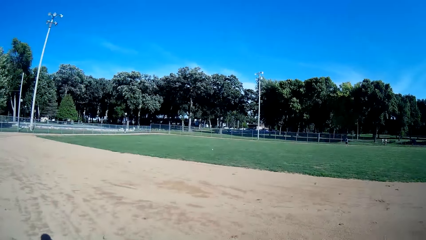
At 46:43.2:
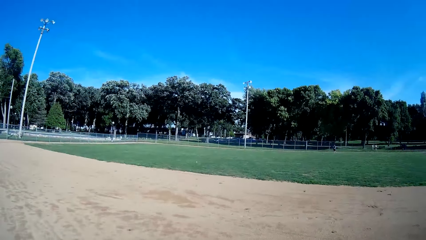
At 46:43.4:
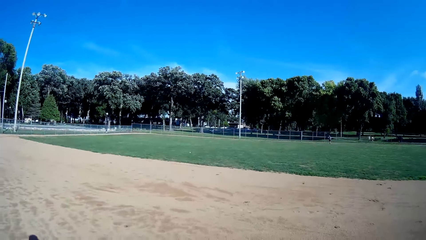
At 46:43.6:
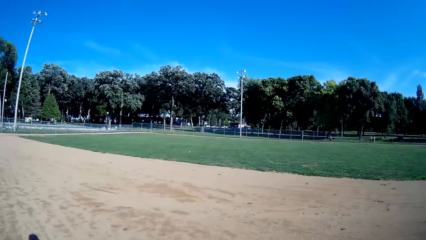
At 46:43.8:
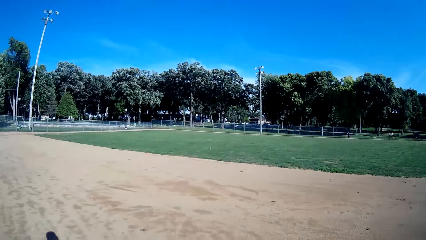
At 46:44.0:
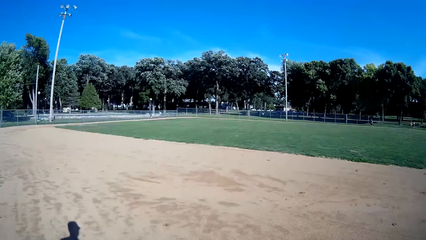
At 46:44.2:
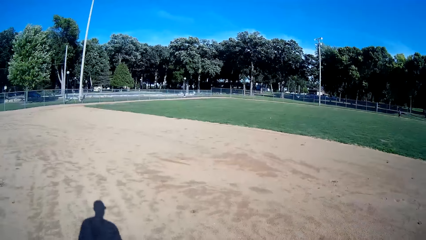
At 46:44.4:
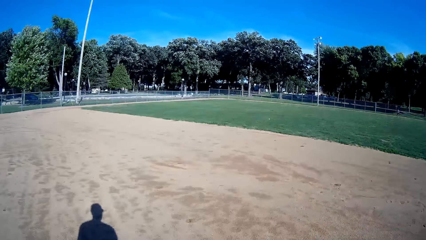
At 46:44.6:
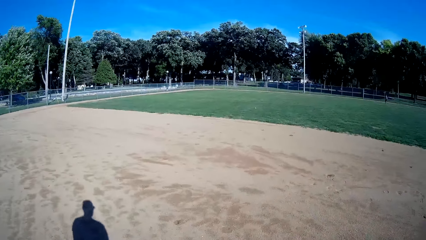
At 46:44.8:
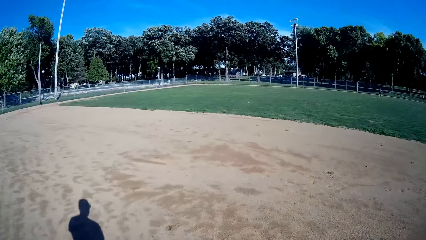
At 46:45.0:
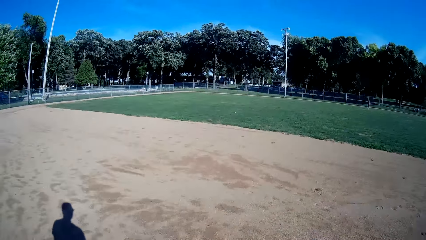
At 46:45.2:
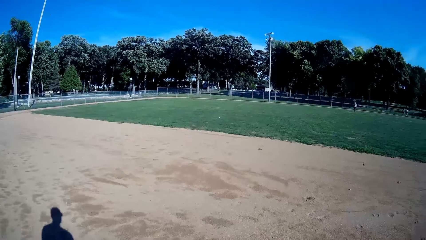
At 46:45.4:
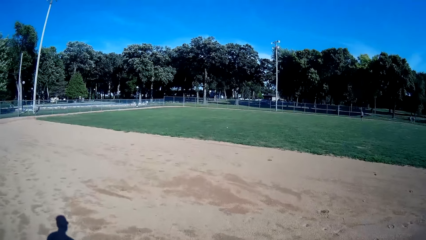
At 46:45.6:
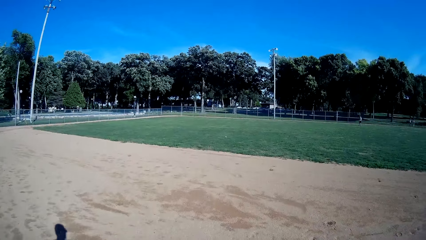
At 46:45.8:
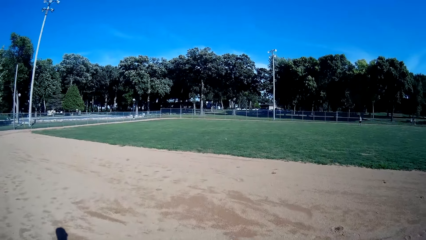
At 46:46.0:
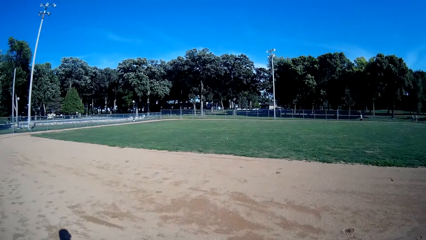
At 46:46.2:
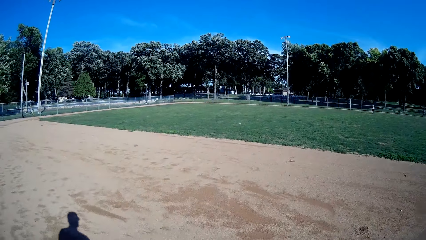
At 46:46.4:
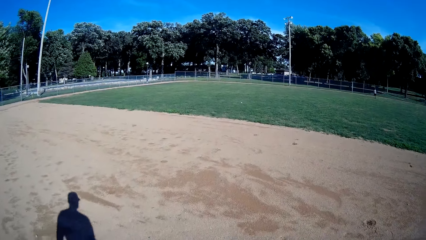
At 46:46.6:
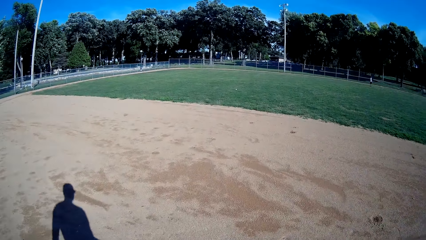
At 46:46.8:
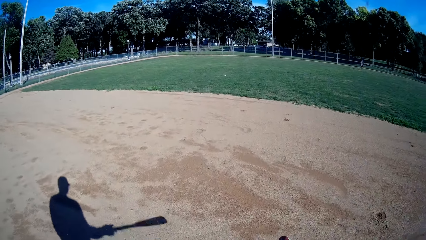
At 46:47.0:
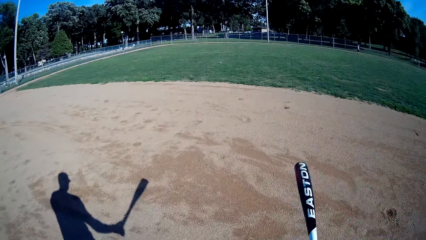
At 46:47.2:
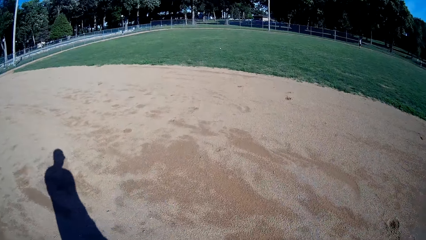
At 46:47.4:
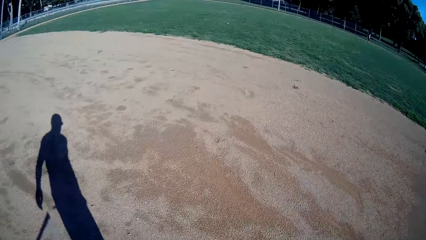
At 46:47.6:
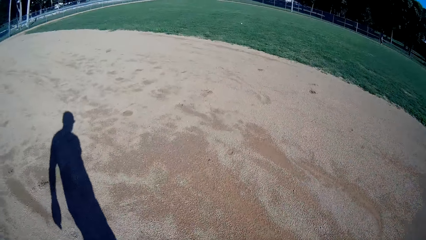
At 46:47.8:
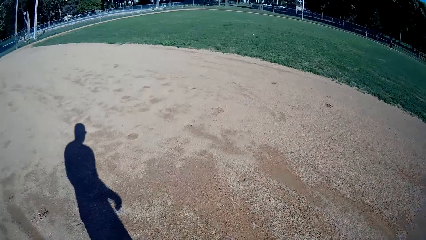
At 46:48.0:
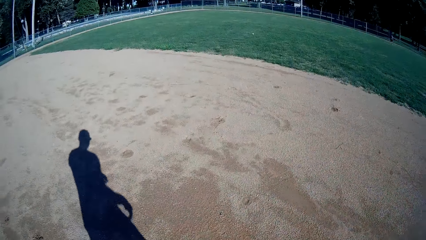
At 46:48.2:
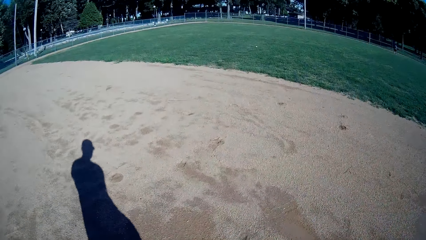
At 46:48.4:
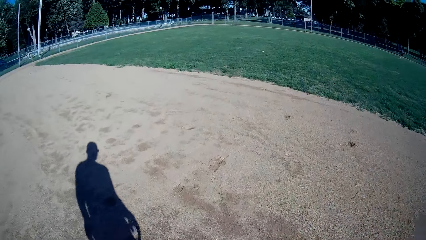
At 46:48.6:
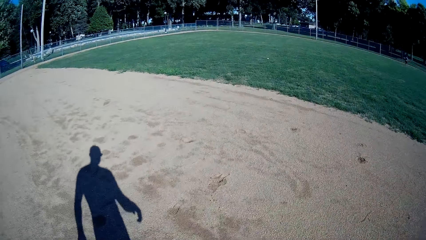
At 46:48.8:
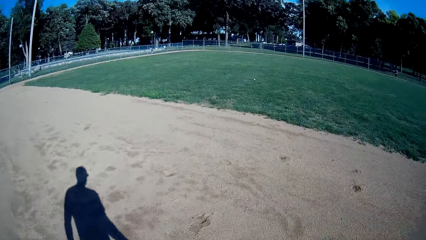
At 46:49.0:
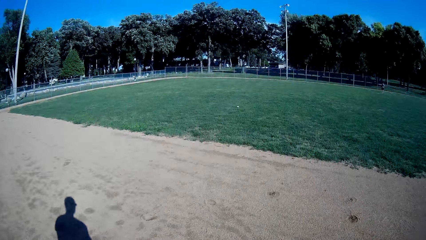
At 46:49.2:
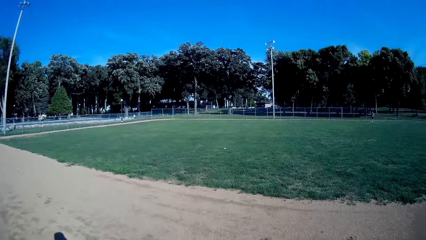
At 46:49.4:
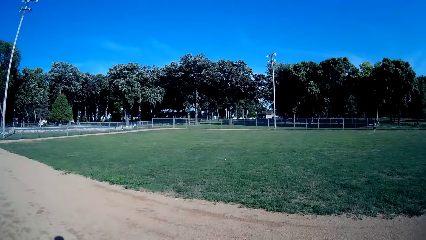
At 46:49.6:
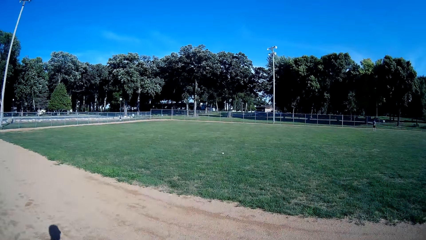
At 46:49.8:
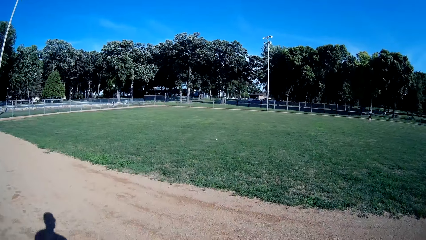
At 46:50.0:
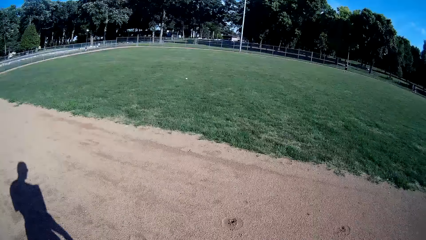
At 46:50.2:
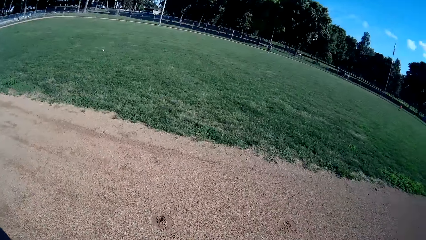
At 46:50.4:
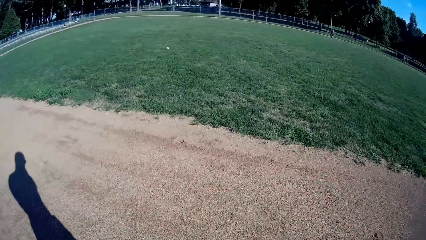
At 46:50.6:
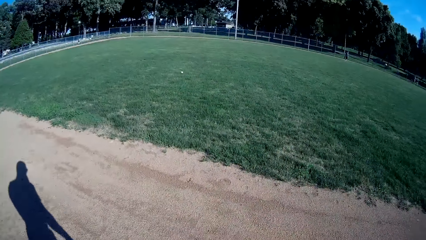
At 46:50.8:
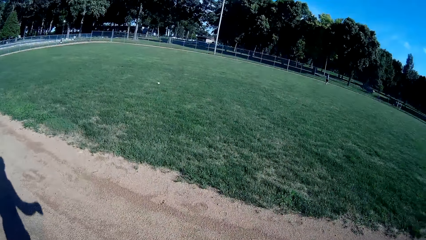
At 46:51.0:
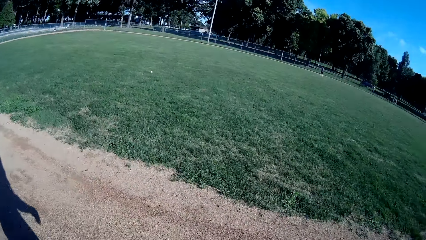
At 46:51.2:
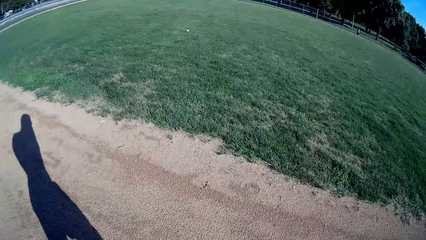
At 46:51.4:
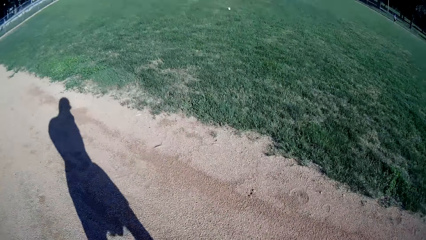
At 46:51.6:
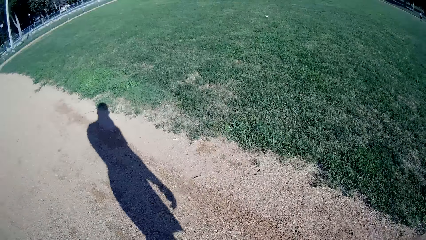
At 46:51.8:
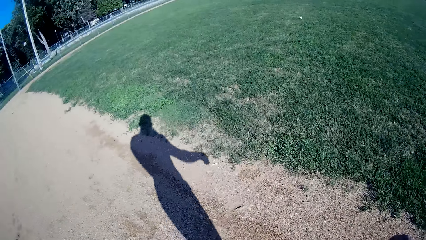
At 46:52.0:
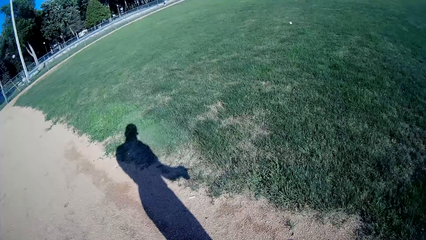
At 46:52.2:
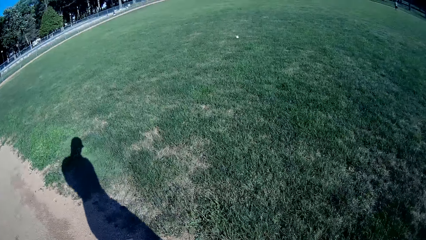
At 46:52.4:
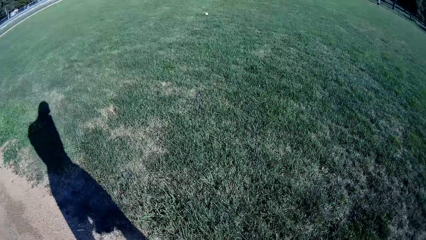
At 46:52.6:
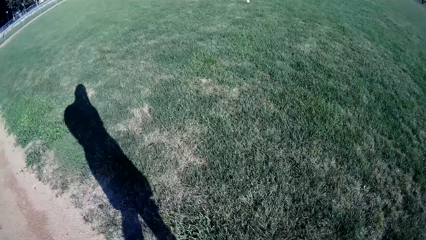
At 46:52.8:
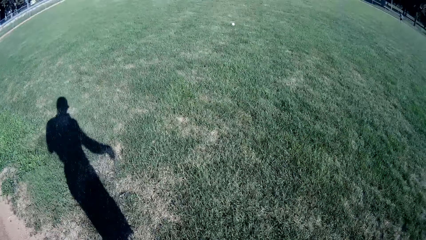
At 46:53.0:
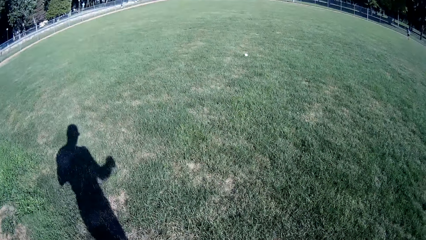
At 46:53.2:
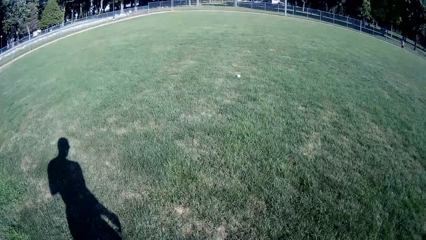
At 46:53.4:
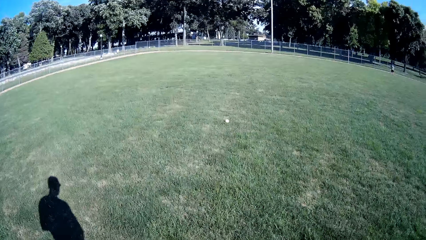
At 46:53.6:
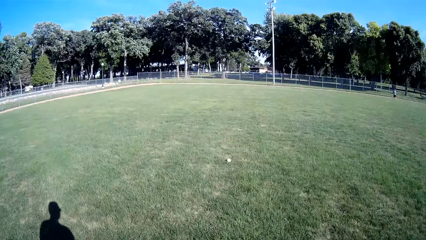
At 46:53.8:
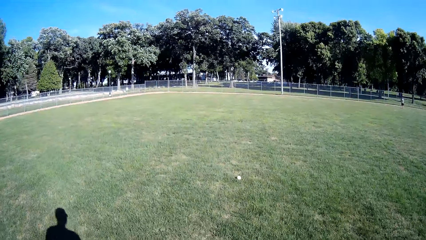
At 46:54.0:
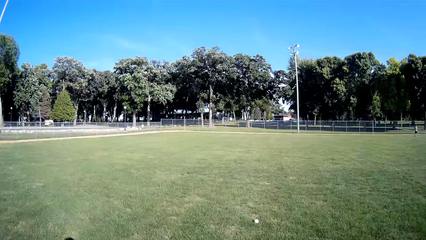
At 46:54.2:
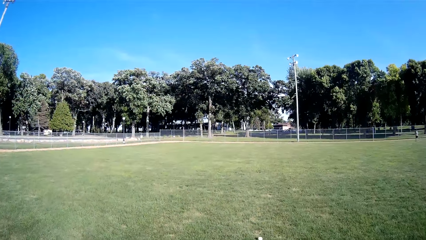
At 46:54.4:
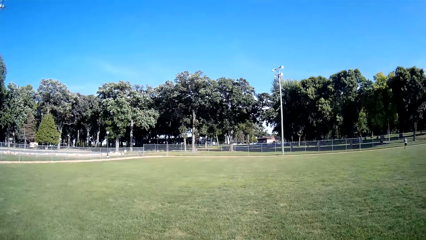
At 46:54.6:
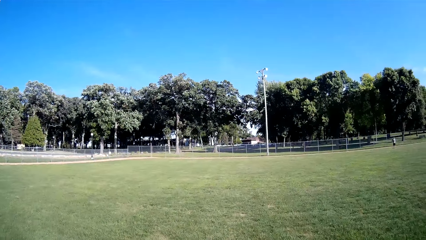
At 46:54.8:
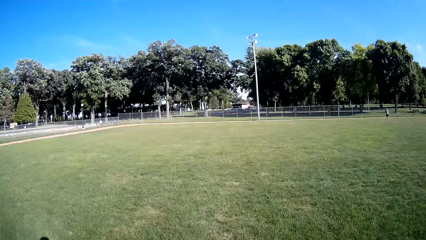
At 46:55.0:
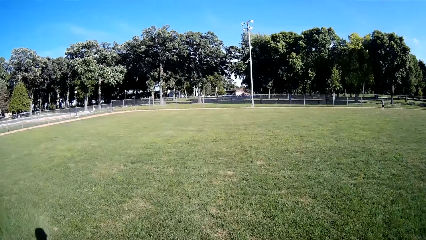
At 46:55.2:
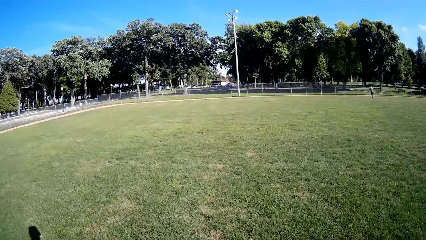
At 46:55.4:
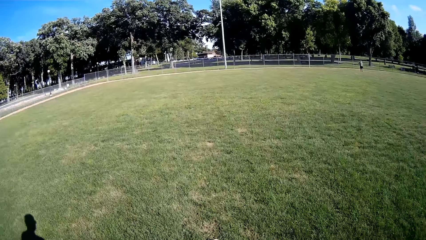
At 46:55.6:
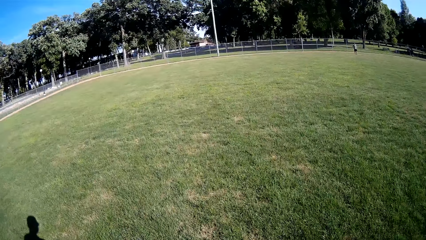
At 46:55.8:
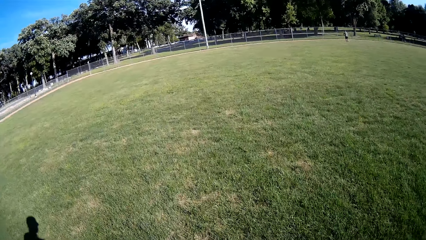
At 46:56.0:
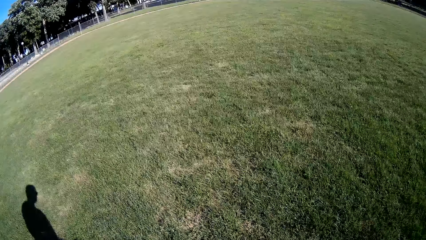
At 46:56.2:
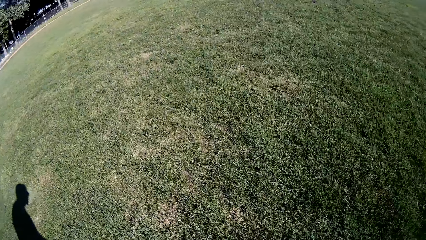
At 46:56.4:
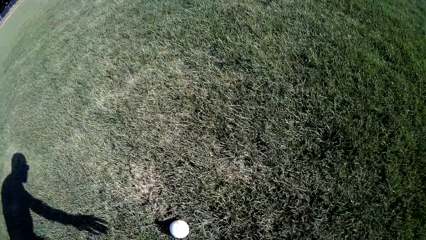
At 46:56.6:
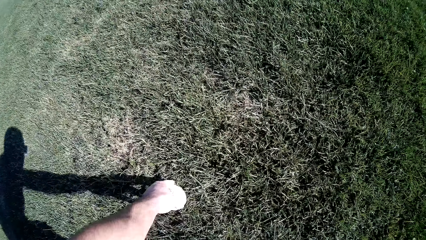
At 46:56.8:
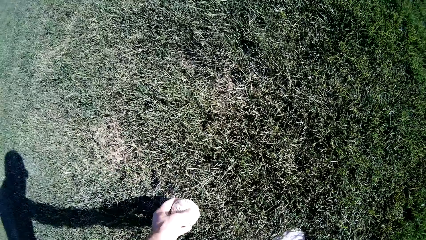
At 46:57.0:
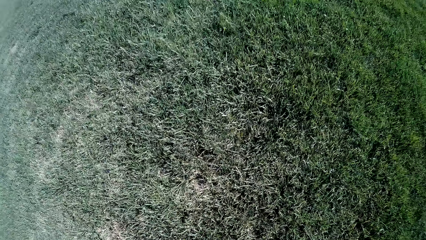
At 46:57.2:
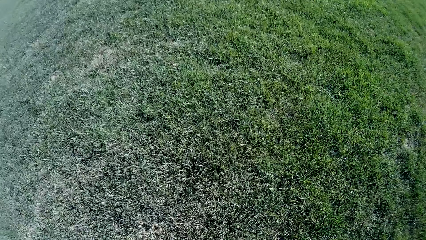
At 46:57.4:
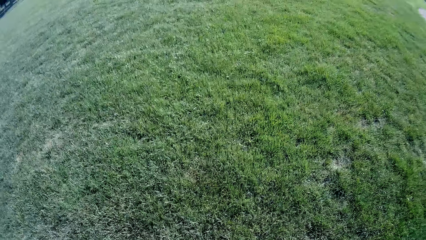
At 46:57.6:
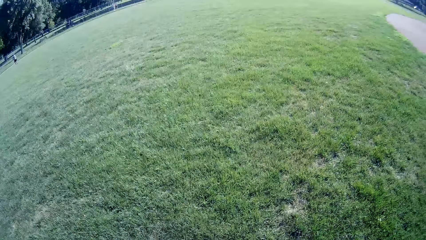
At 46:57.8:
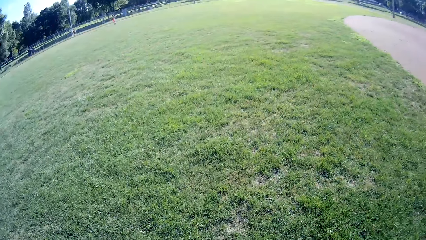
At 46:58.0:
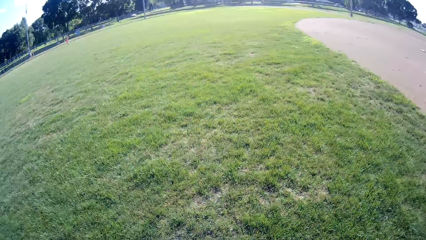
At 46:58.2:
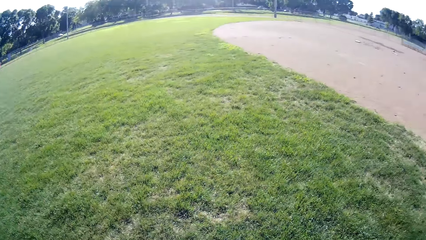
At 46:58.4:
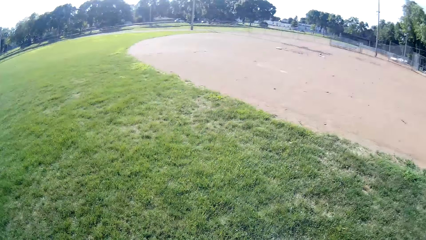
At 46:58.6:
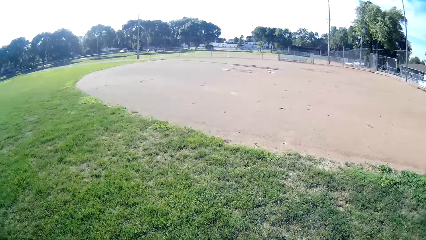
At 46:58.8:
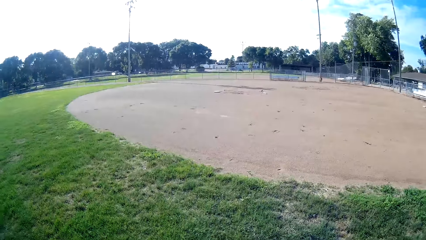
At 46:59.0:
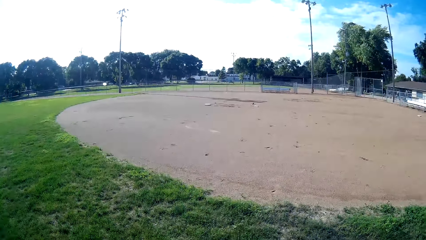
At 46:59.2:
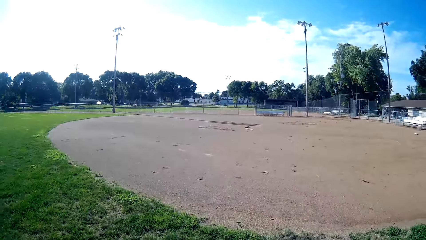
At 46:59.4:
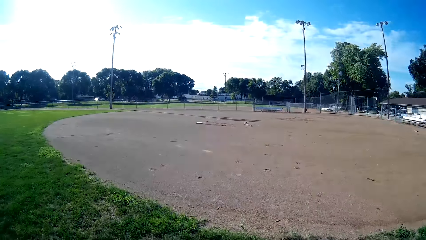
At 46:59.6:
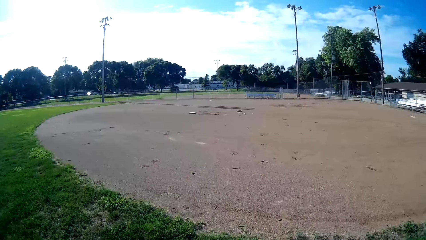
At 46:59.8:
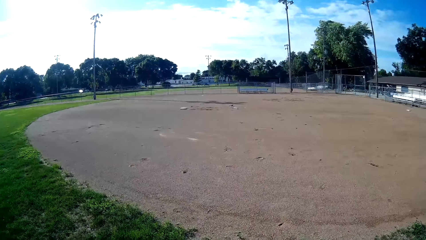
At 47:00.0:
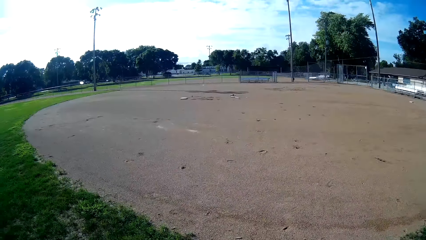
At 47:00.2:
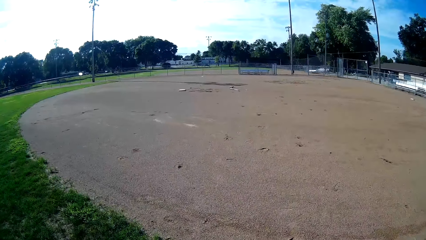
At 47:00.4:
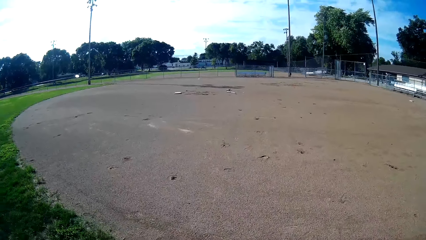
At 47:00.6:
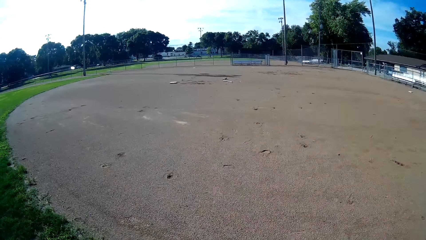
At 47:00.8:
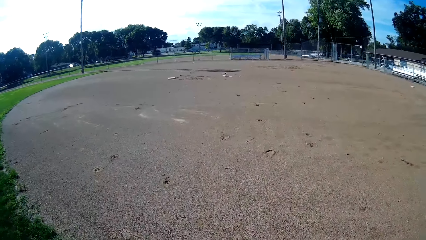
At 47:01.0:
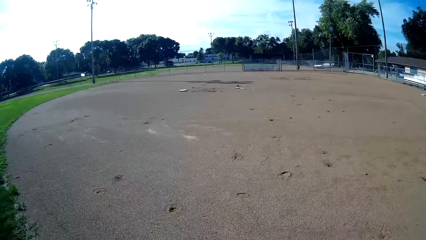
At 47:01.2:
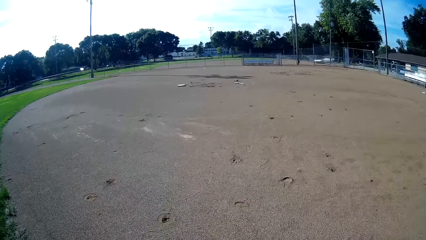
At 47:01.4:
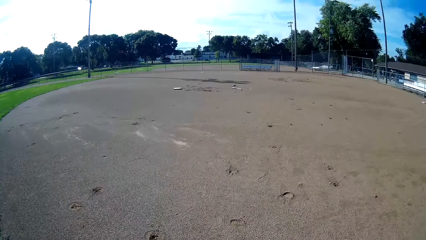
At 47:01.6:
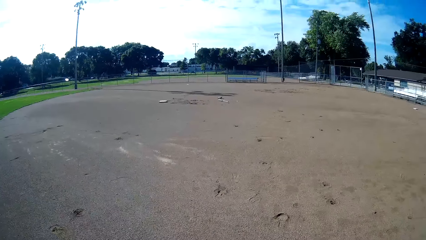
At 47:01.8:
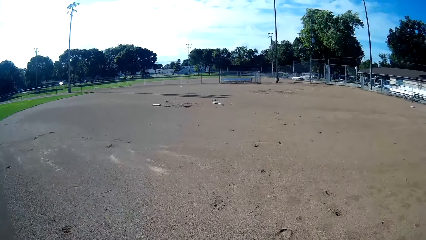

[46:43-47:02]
The camera wearer walks around the ball. They pick the ball from the ground again. They walk towards the baseball bat on the ground. They walk around the field.
